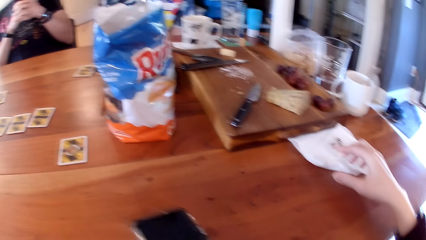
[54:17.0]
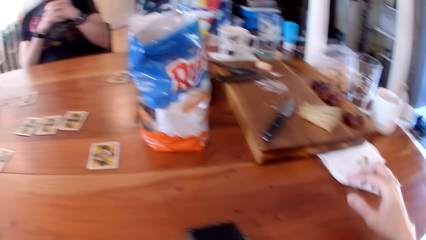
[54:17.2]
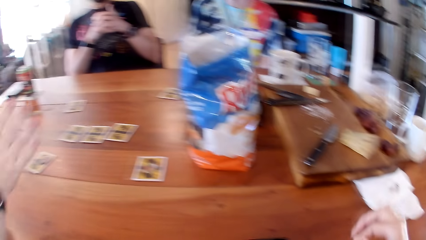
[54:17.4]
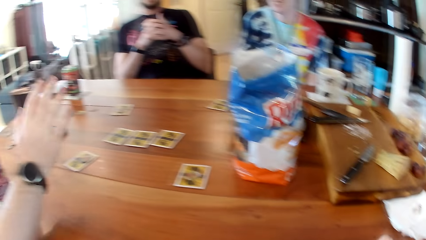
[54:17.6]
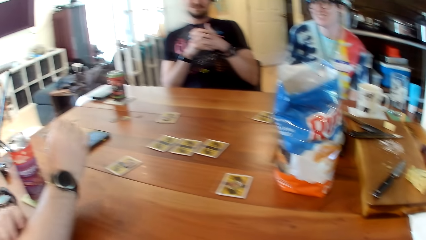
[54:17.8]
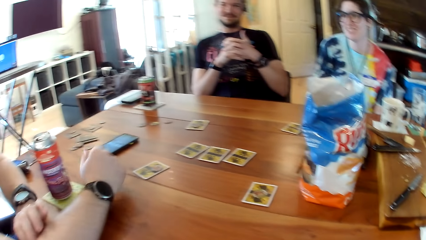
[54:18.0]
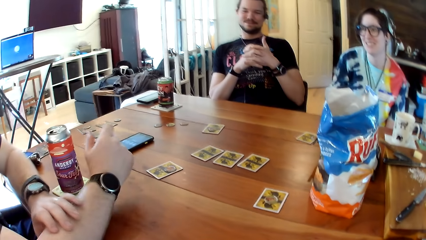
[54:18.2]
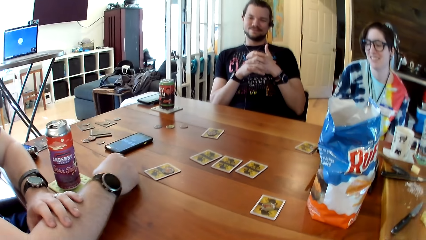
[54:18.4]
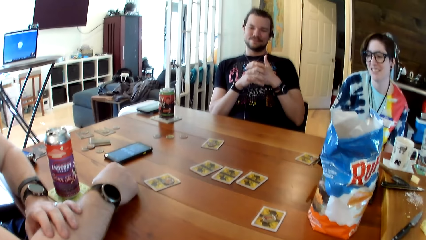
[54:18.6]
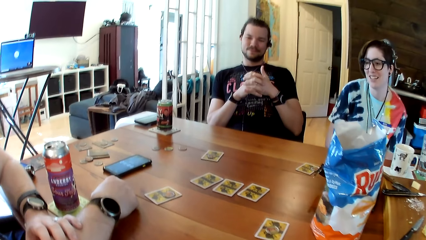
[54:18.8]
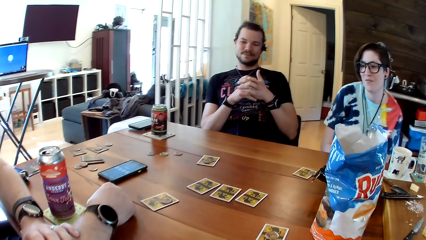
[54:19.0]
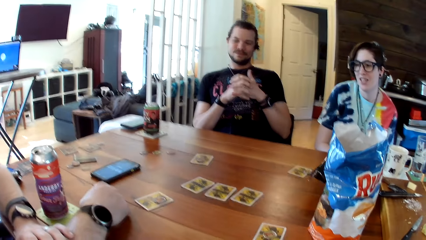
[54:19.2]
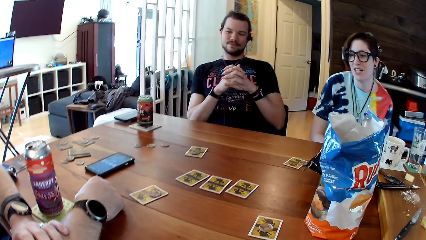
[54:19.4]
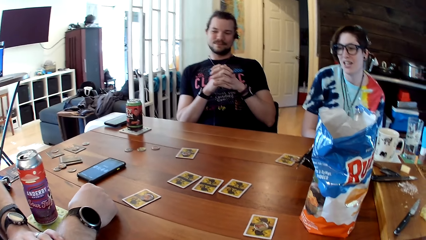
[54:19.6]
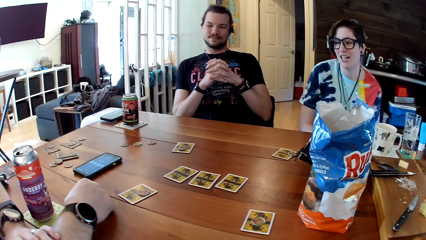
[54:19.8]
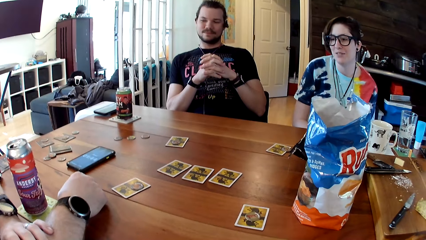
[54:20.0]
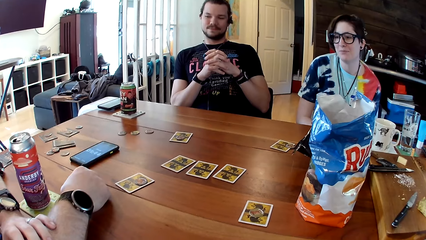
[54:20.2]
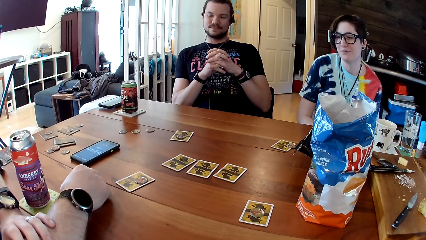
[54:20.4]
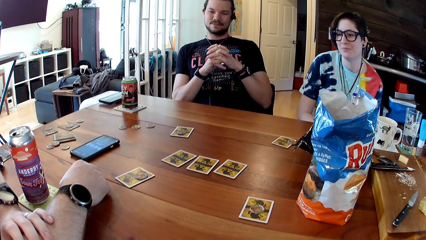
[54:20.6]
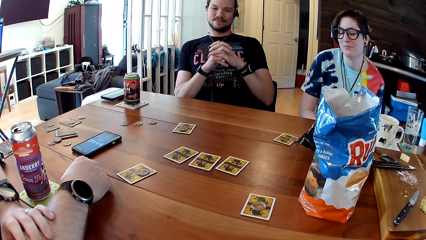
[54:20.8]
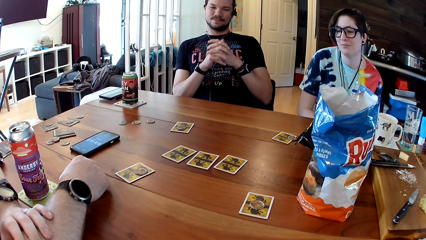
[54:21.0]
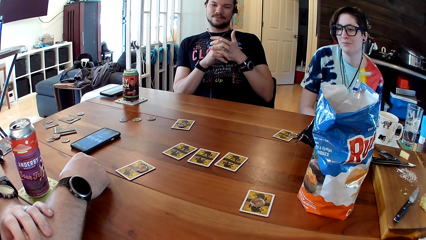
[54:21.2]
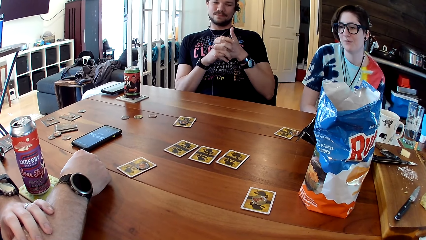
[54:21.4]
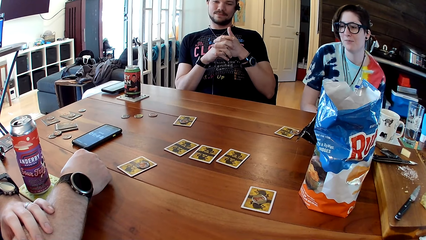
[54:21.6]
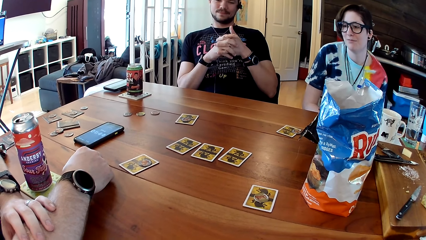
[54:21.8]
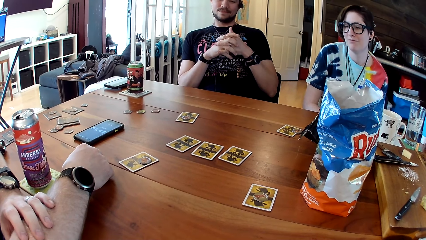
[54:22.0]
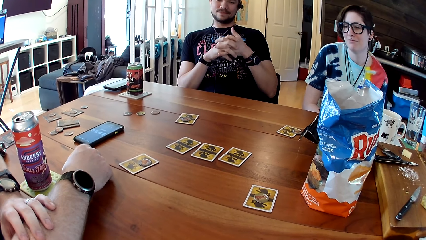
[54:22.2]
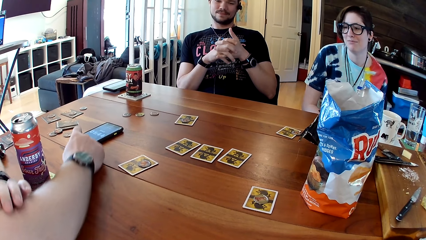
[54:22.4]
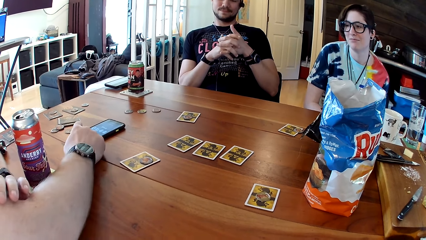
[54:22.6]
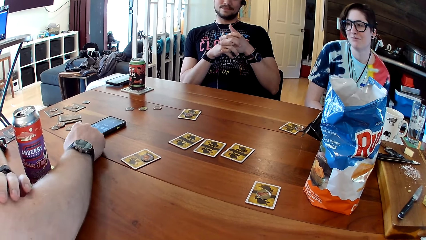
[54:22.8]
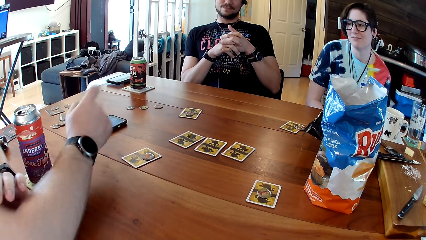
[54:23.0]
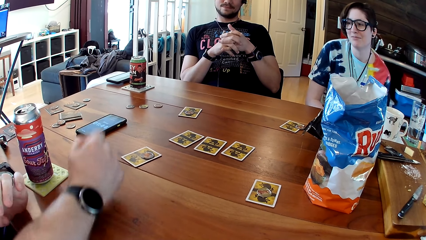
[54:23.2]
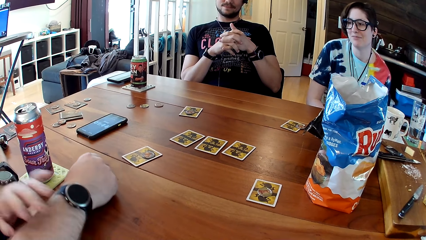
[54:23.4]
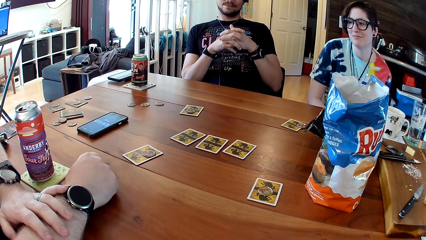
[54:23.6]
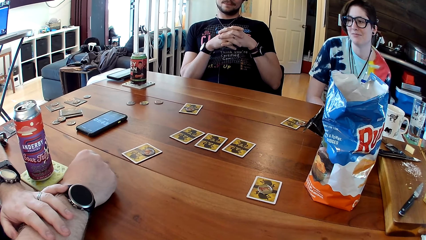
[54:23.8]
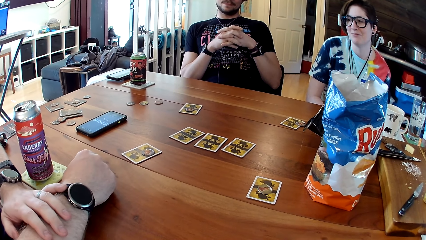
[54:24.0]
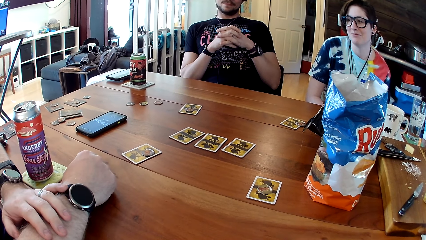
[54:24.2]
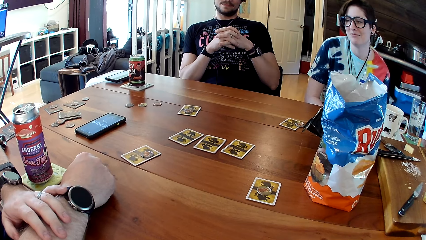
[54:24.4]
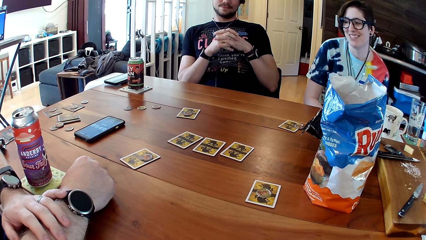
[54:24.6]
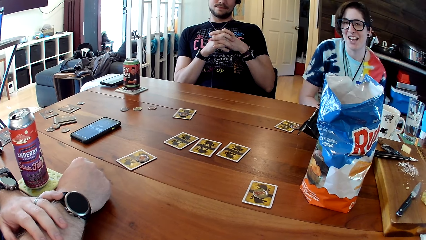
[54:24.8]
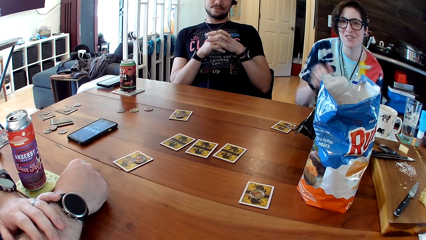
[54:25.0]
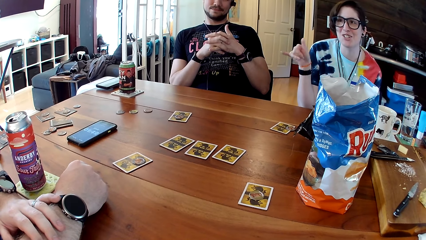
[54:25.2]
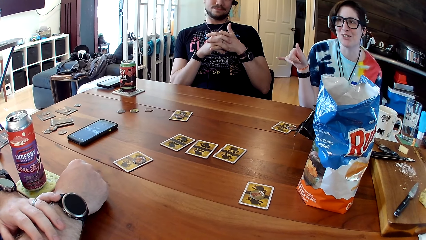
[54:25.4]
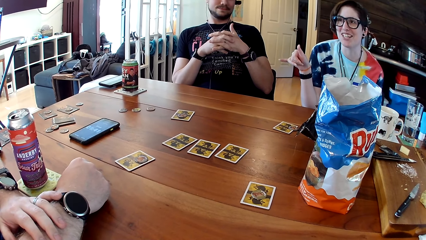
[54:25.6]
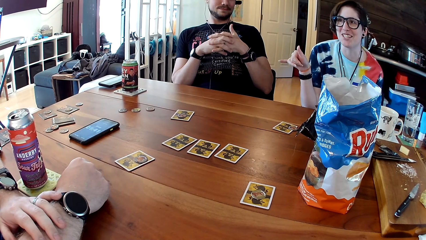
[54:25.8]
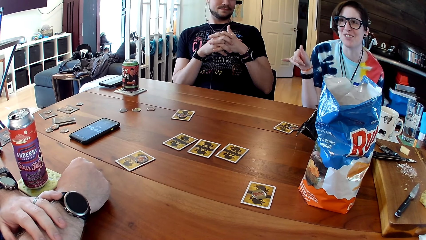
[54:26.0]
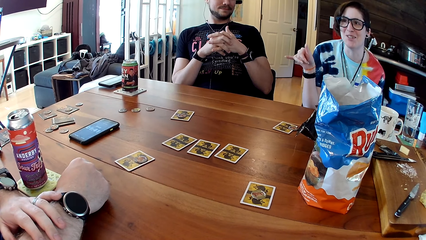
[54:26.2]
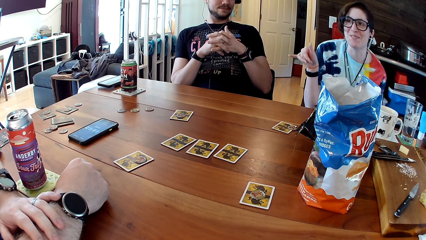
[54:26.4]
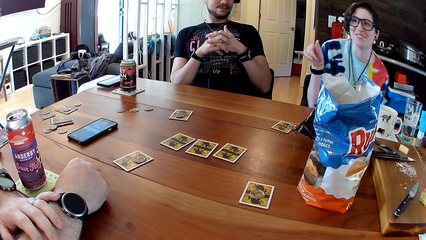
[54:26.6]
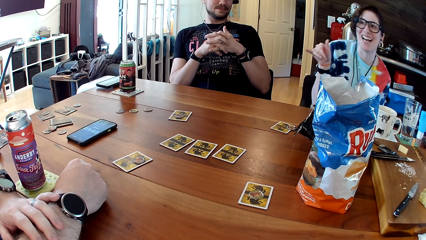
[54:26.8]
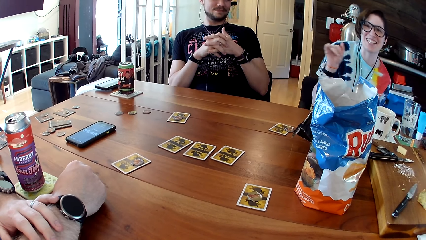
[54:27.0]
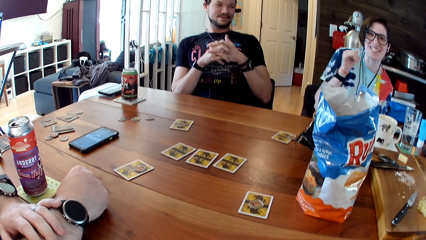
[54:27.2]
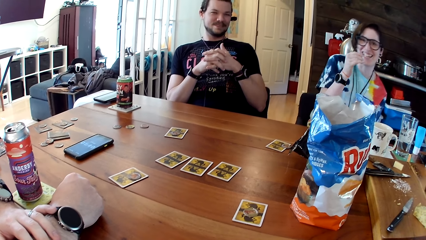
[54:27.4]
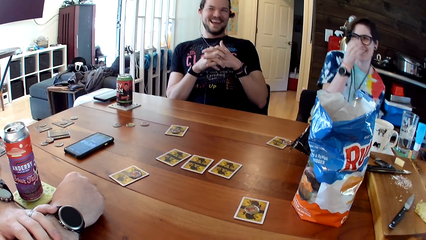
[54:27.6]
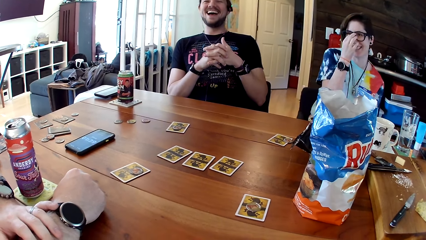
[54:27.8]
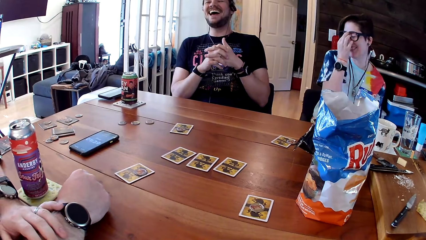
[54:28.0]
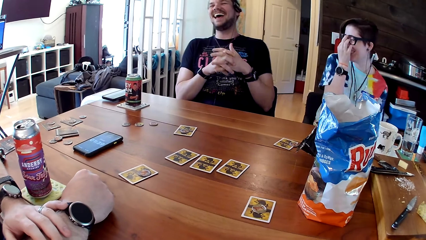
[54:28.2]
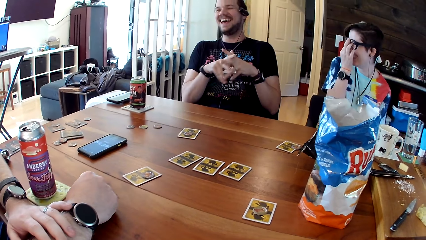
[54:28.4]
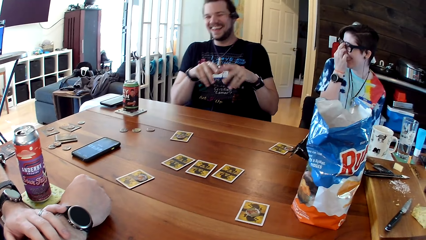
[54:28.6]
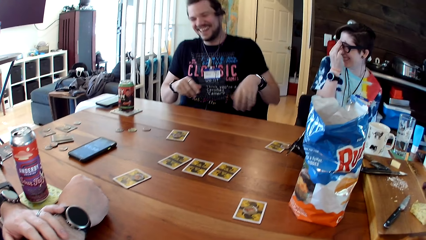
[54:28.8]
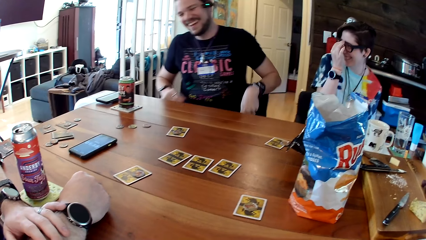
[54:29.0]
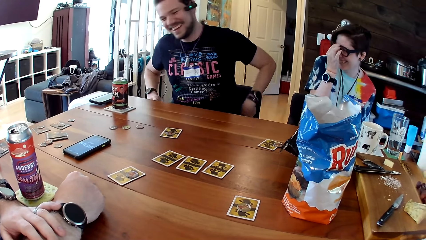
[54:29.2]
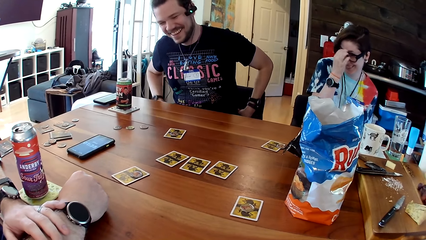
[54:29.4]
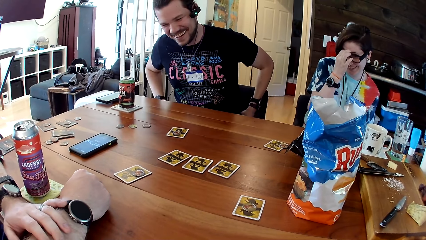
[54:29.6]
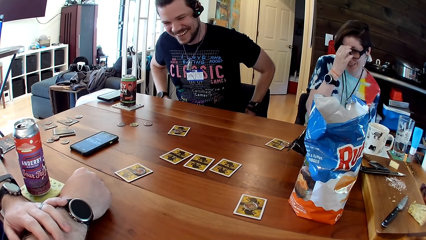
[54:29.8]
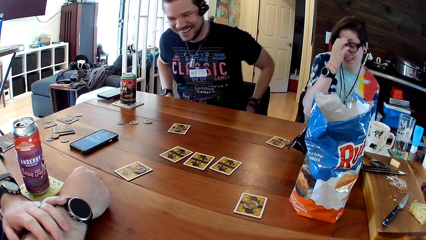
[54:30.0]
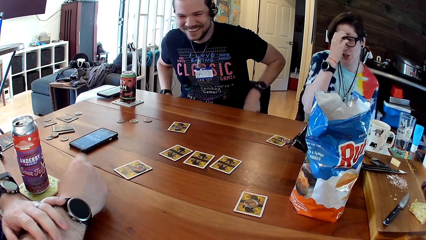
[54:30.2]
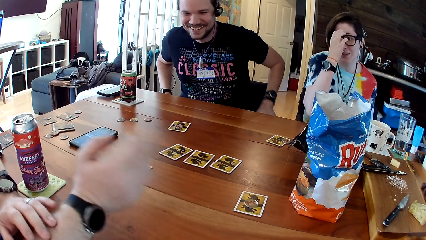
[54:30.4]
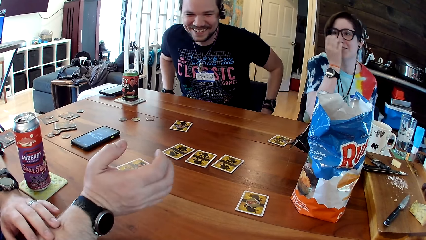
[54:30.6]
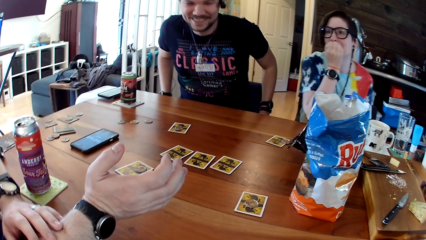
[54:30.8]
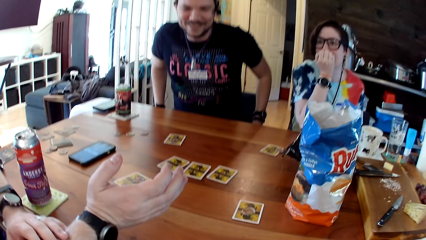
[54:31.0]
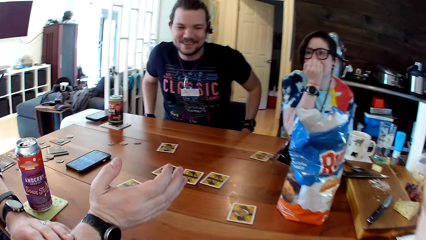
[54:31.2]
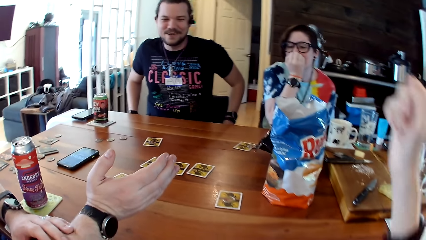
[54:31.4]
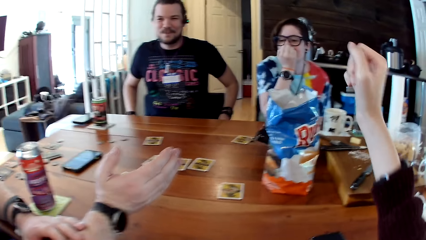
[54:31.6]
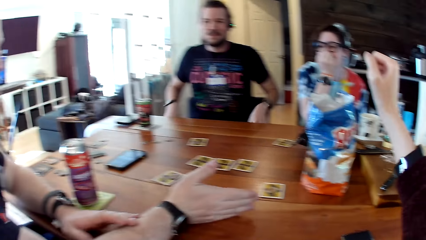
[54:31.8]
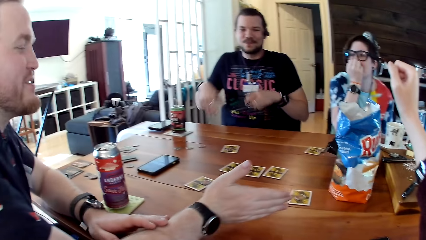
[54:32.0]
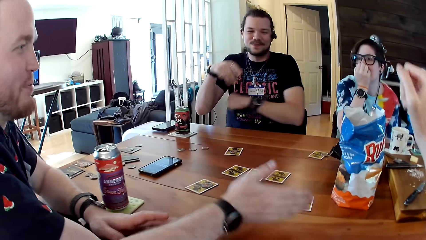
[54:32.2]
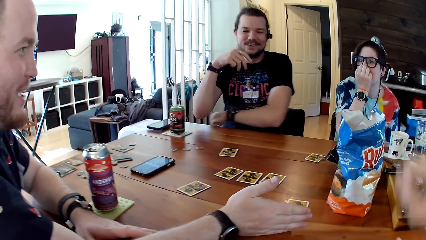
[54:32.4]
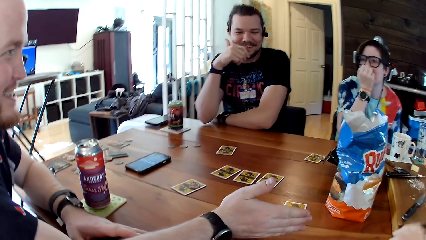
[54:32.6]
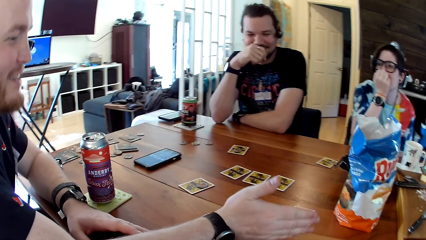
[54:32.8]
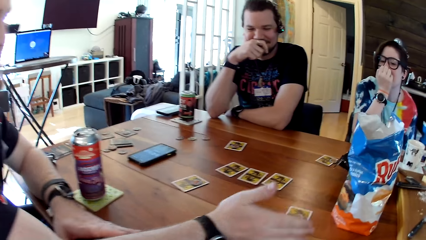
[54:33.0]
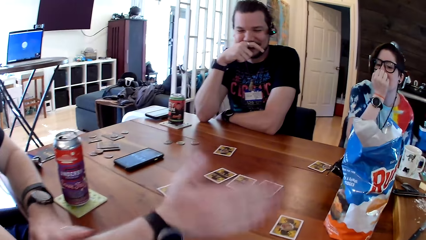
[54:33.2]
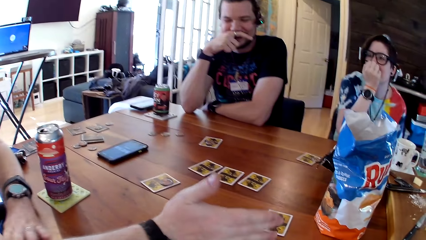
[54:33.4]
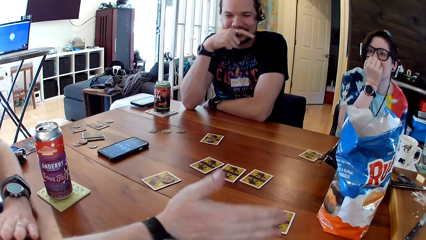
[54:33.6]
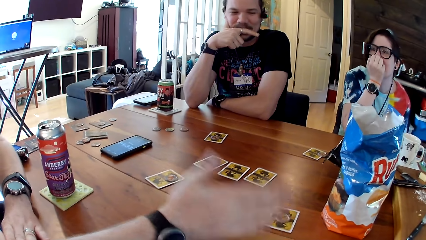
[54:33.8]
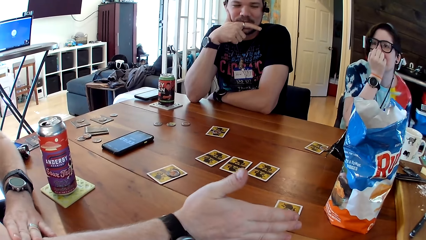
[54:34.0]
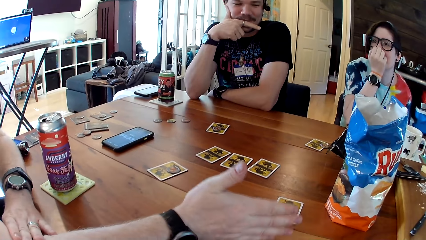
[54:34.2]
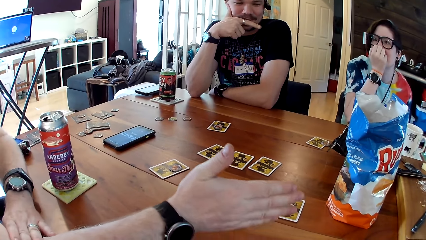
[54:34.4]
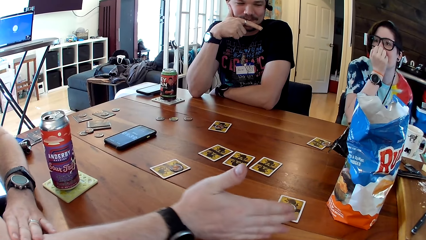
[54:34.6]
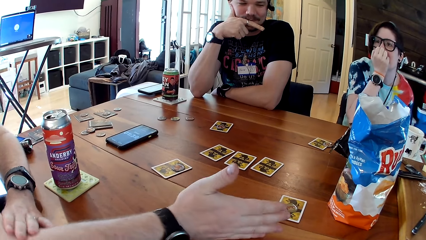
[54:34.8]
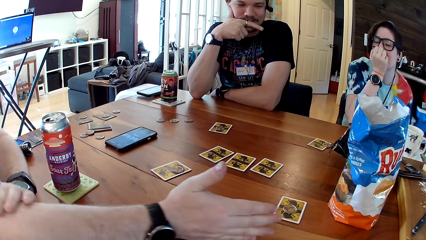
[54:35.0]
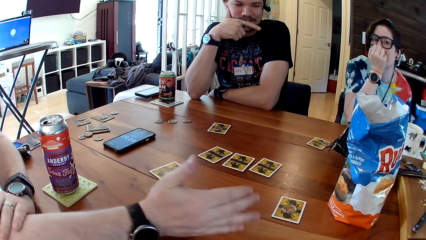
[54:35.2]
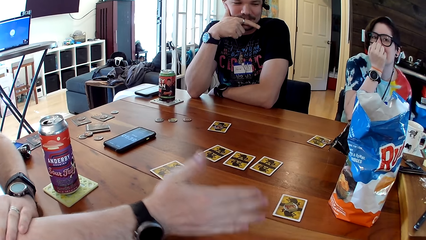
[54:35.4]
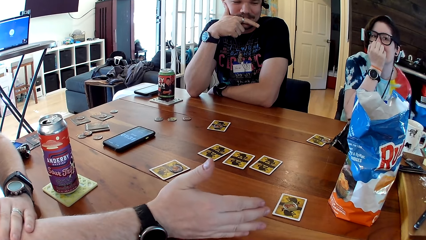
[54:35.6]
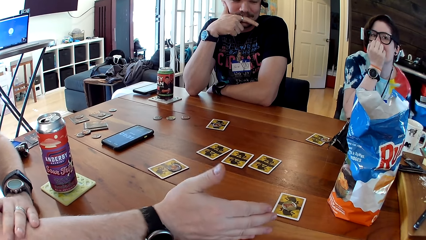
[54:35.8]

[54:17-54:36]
The camera wearer places the paper towel on the table. The woman speaks to a man. Another man stares around. The first man touches the screen of the phone on the table with his right hand. The woman converses with the first man and the camera wearer. The other man laughs. The woman touches the specs. The other man adjusts the seat. The camera wearer speaks. The first man points at the camera wearer. The first man converses with the woman. The other man holds his mouth. The first man speaks to the camera wearer.
